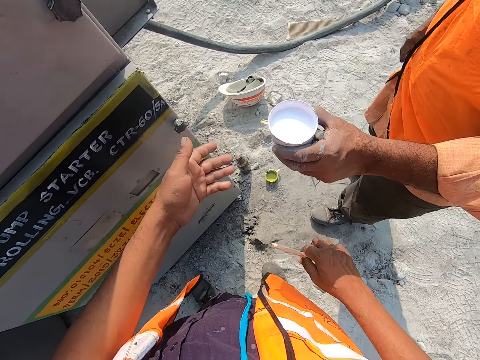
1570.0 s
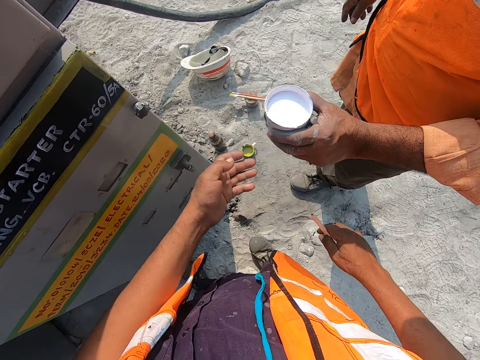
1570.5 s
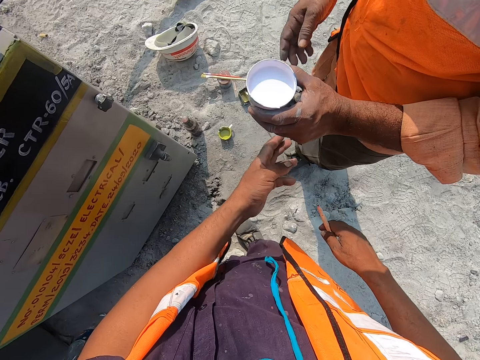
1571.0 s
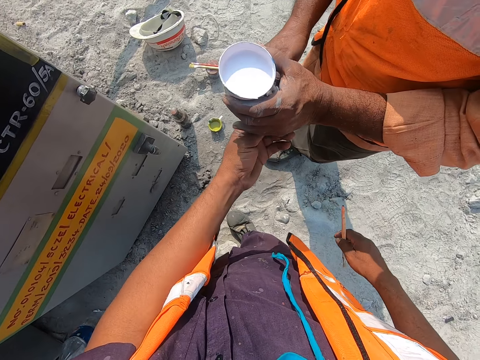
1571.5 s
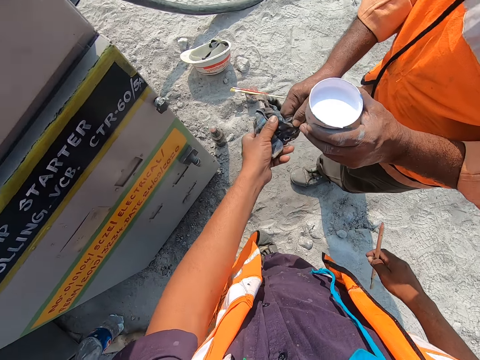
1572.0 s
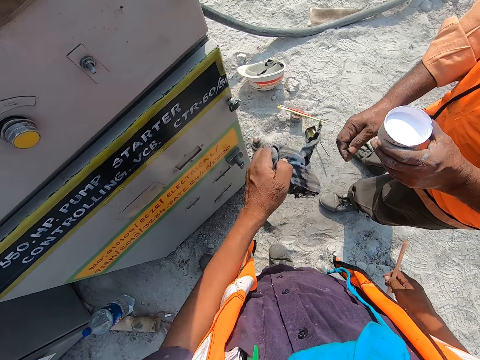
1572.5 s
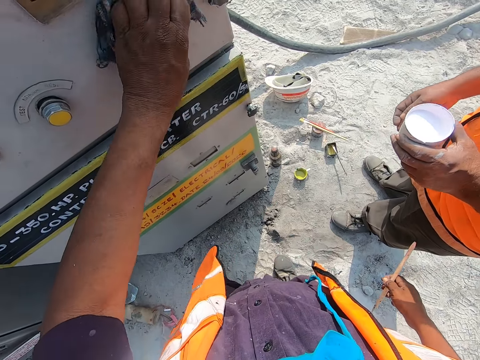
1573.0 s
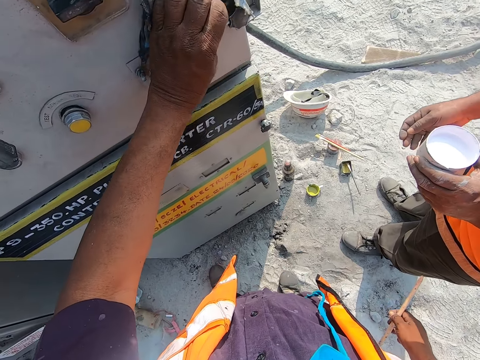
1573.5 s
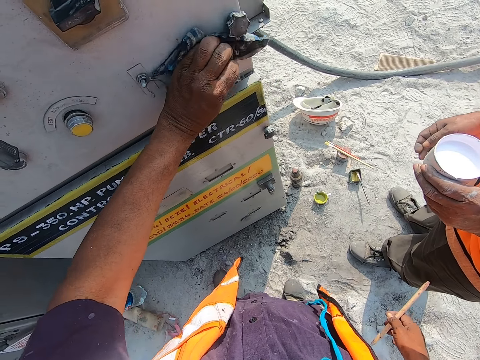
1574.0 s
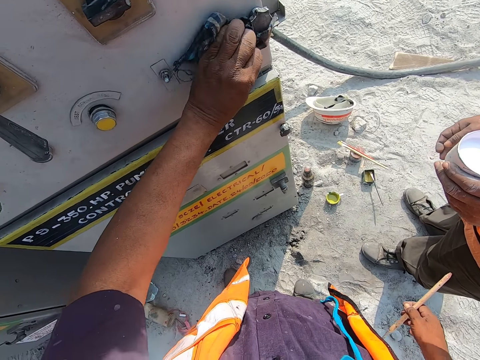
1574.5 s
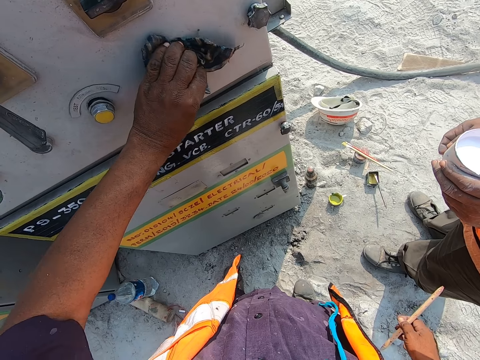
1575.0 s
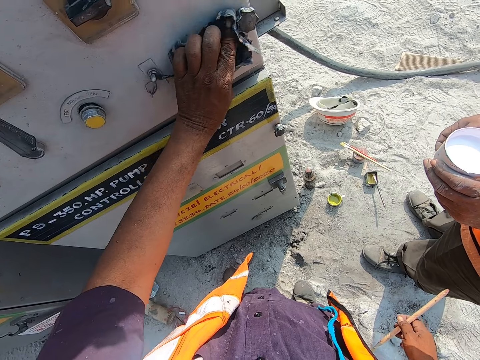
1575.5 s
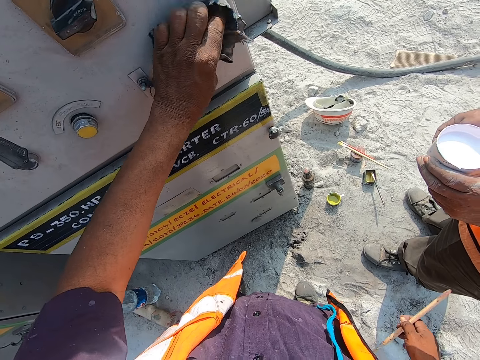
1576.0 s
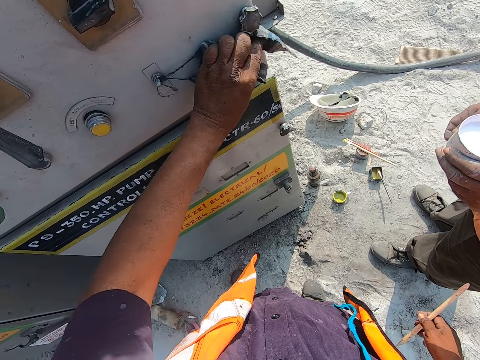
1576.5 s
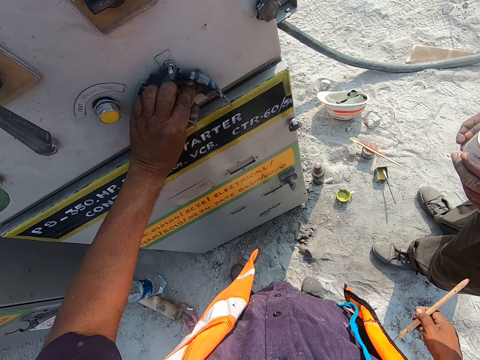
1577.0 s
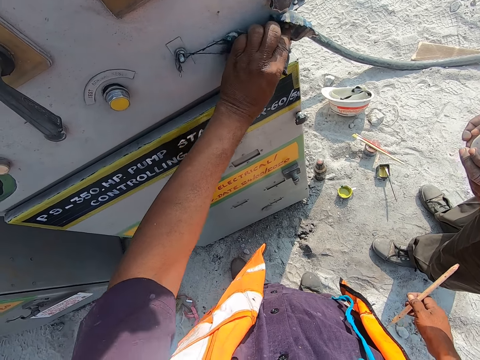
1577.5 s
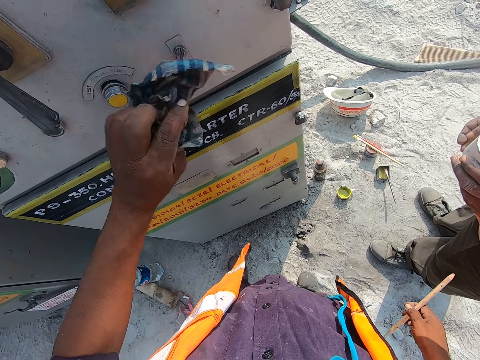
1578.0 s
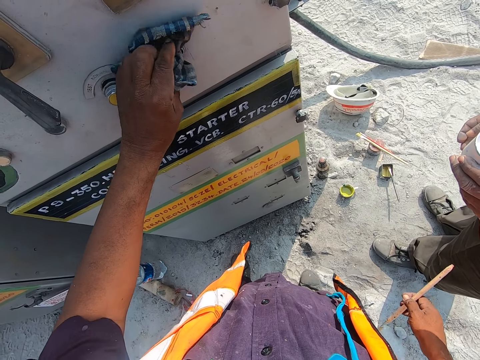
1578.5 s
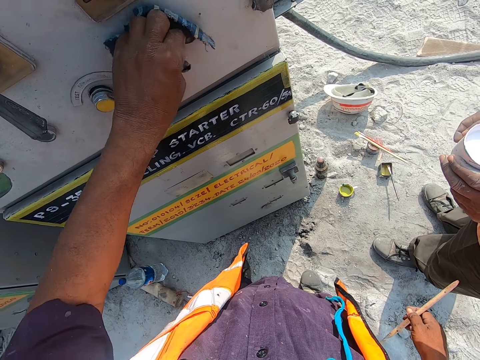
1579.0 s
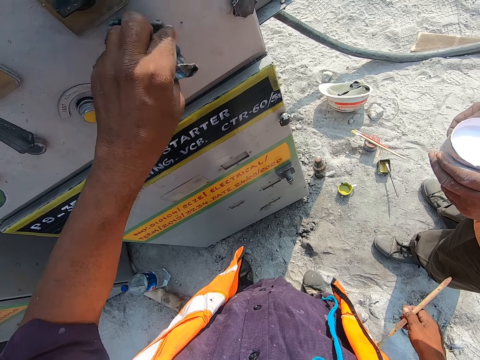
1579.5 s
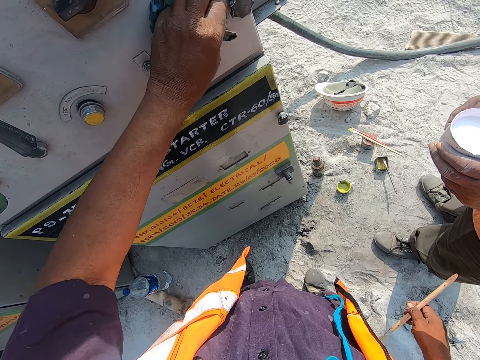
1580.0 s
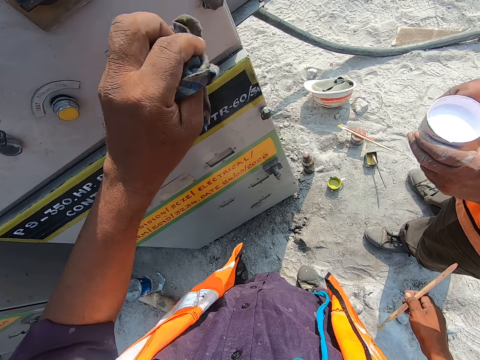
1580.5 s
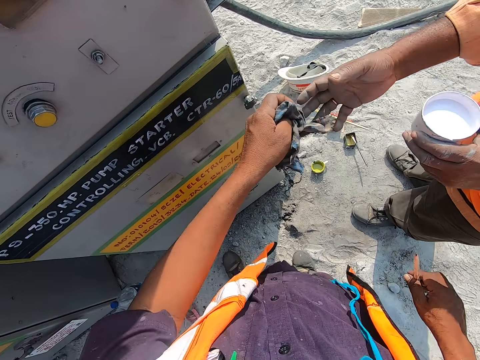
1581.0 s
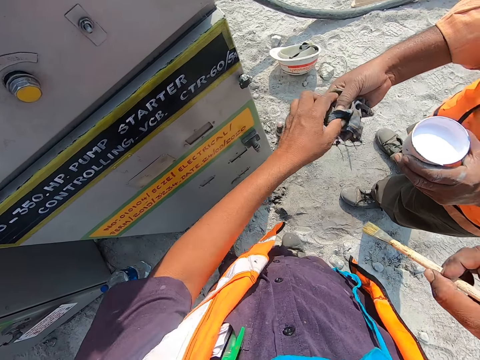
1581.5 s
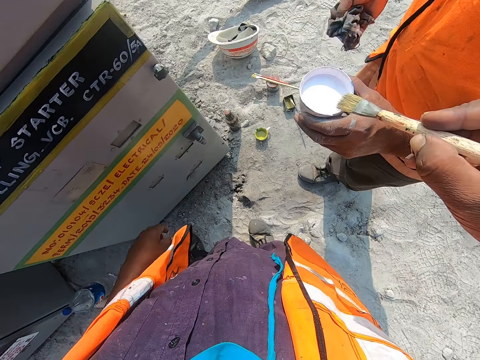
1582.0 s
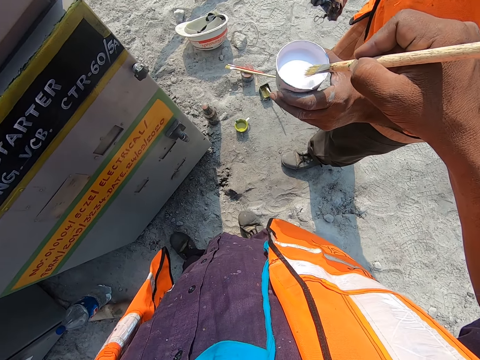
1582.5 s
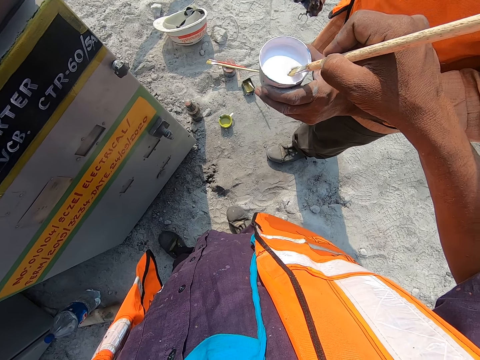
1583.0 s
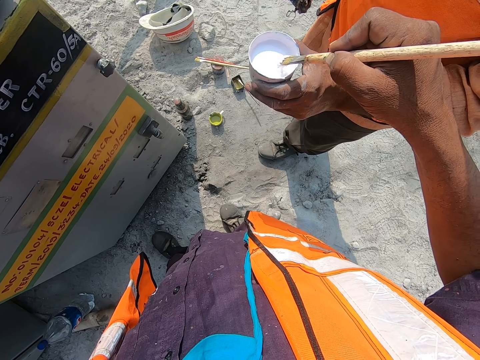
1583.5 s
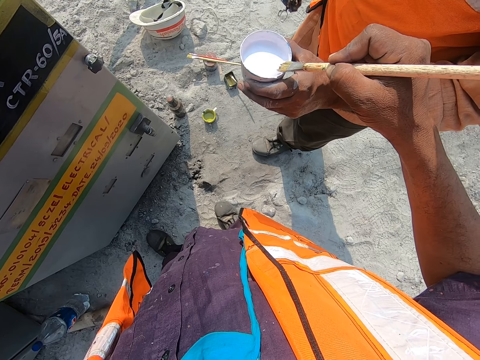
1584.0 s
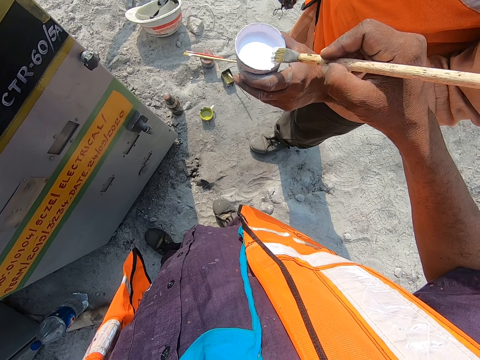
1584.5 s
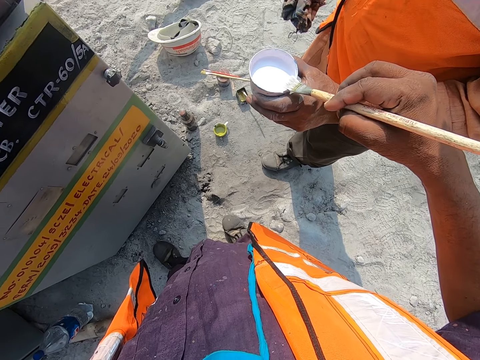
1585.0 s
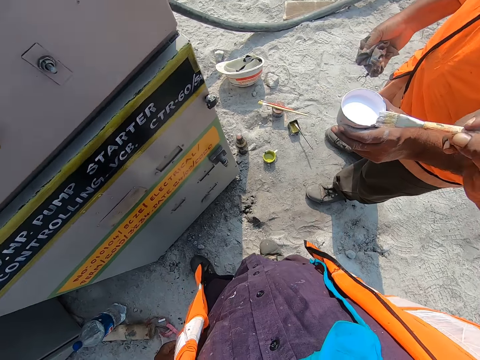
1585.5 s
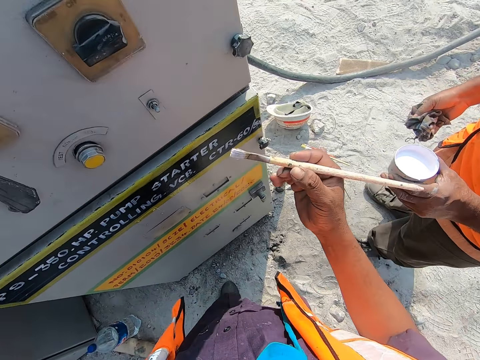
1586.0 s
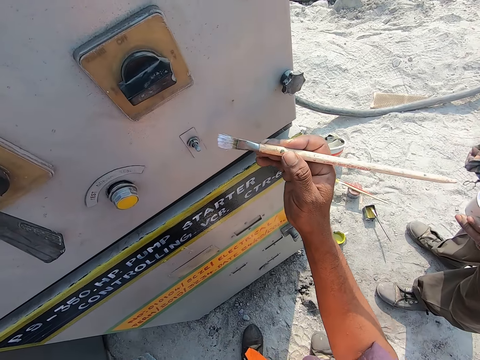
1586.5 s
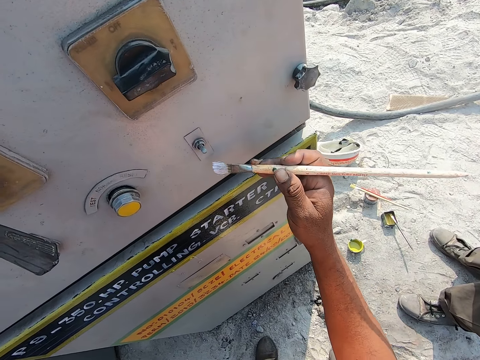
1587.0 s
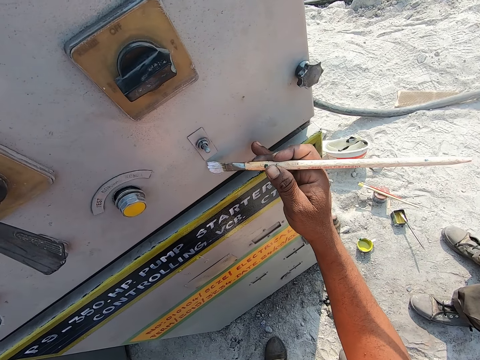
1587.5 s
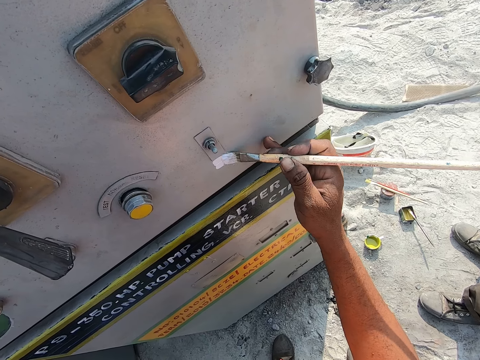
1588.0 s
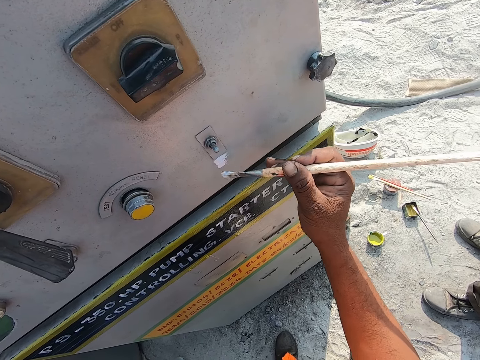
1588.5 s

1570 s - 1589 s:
The camera wearer picks a piece of cloth from a man. They clean the metal with the piece of cloth. They give the piece of cloth to the man. They dip the brush in the paint. They pick the paint. They remove the paint brush from the container. They paint the metal with the paint brush.

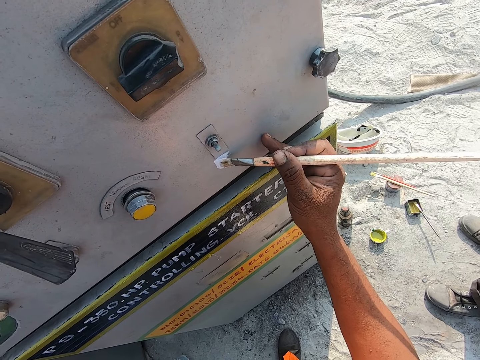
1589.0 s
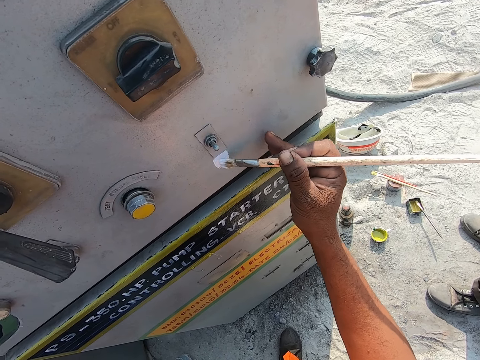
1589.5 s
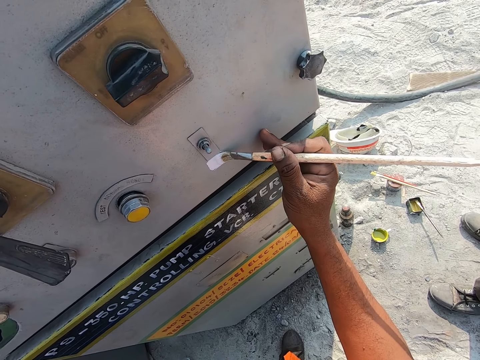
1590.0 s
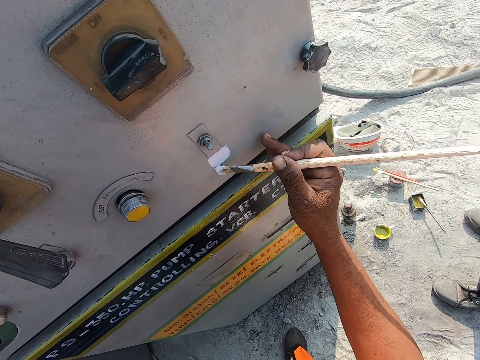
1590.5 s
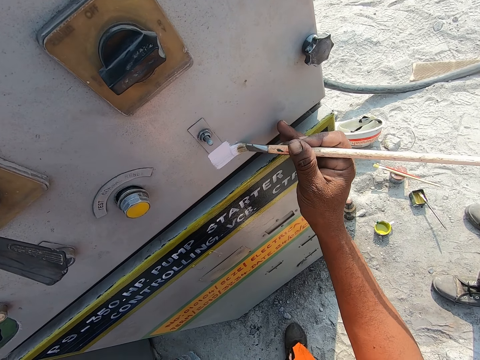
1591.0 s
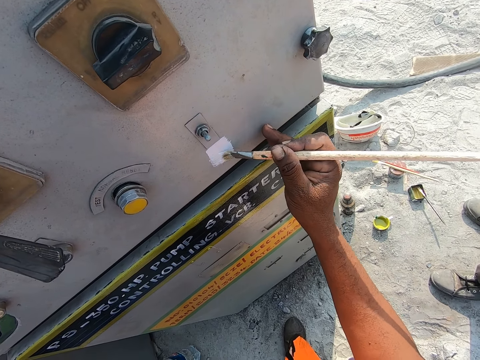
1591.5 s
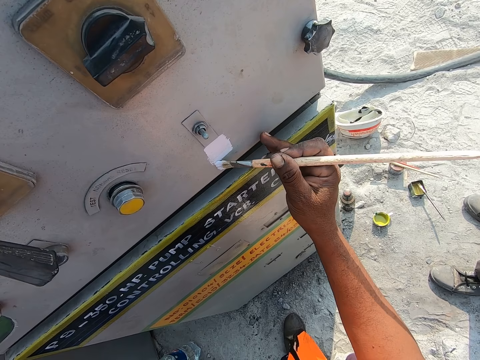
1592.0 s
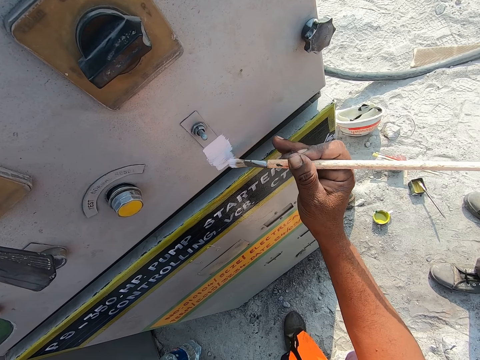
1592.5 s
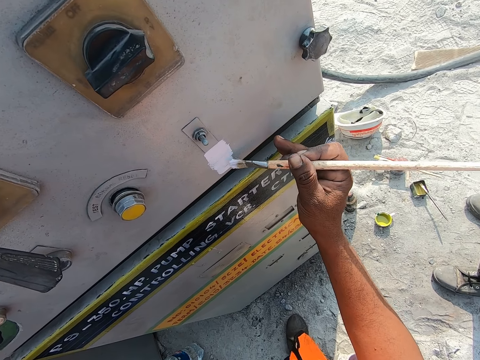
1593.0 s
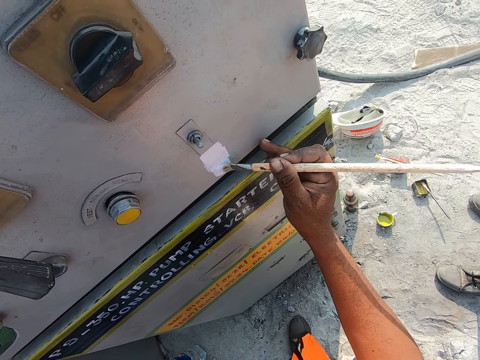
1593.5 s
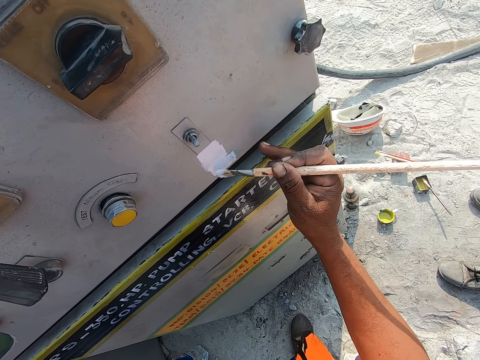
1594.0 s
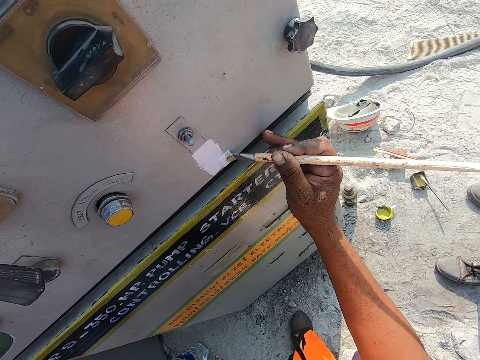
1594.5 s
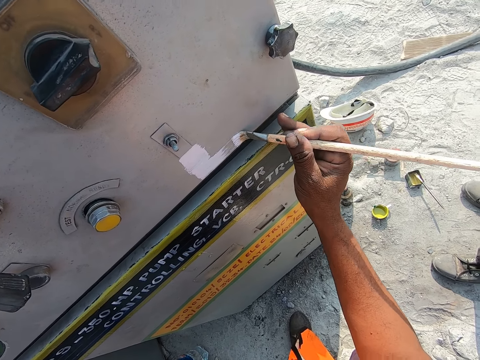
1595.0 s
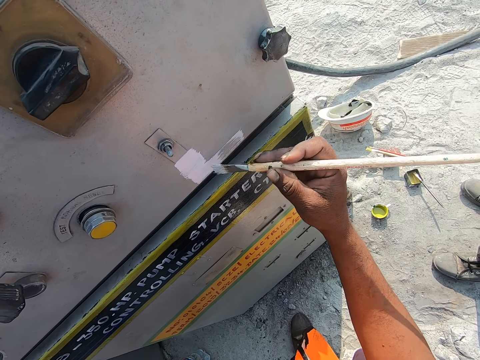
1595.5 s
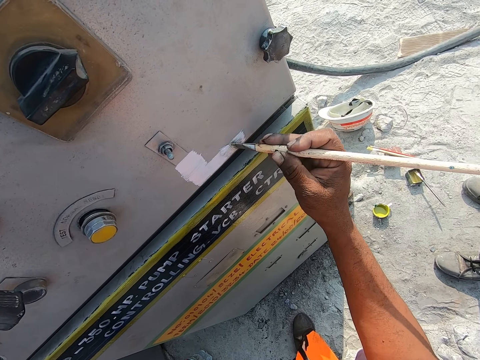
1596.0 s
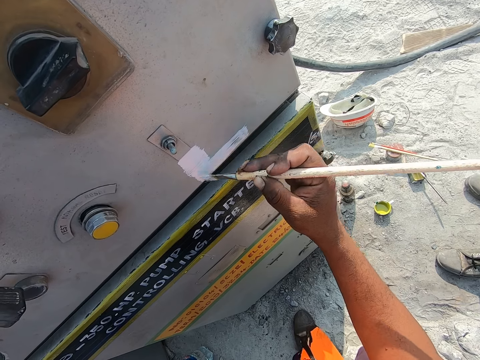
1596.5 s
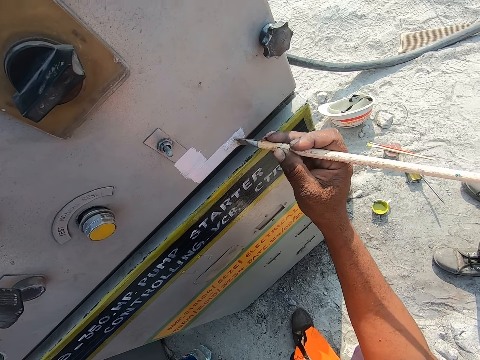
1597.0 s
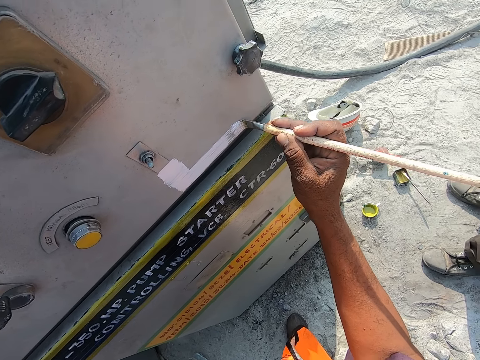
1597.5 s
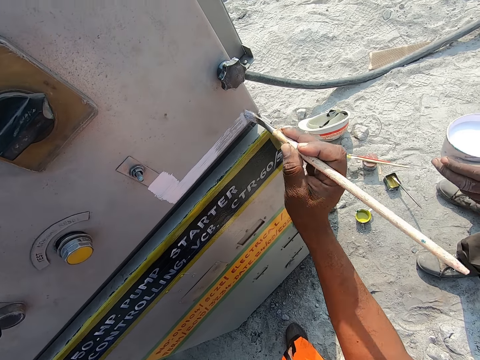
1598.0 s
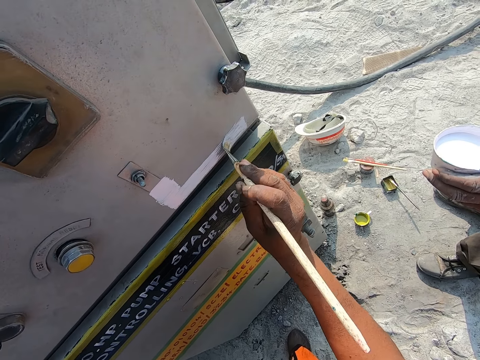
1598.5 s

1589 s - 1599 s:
The camera wearer paints the machine.
